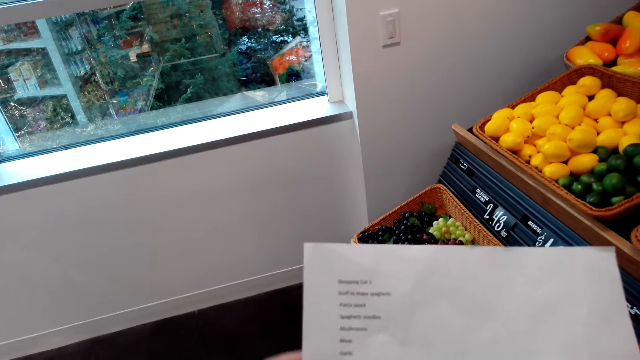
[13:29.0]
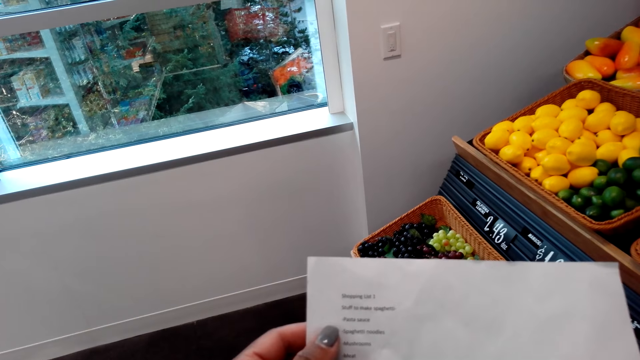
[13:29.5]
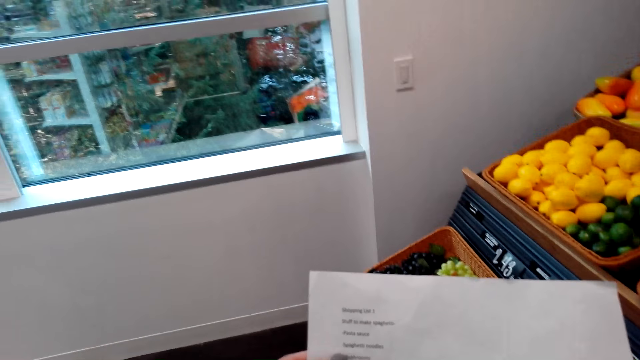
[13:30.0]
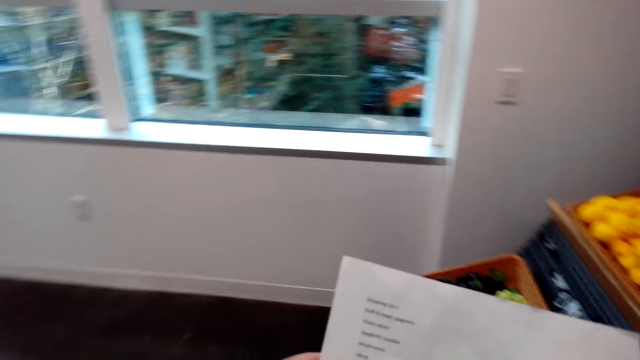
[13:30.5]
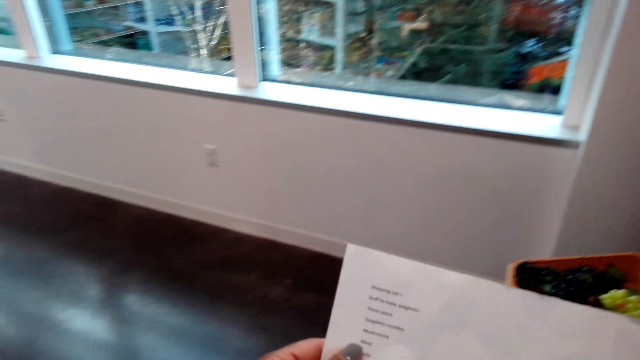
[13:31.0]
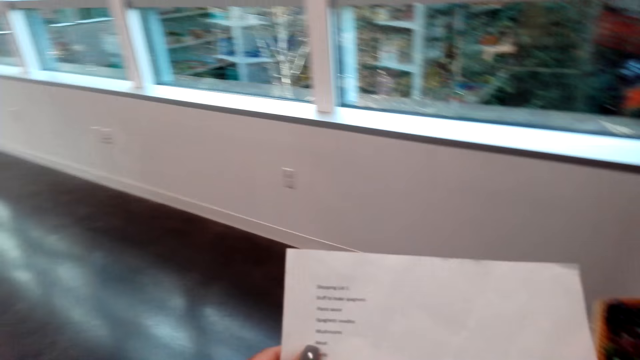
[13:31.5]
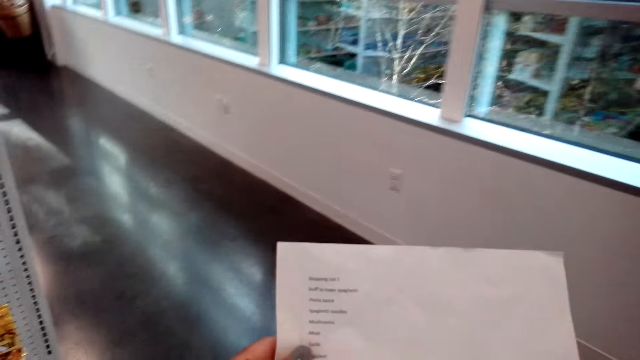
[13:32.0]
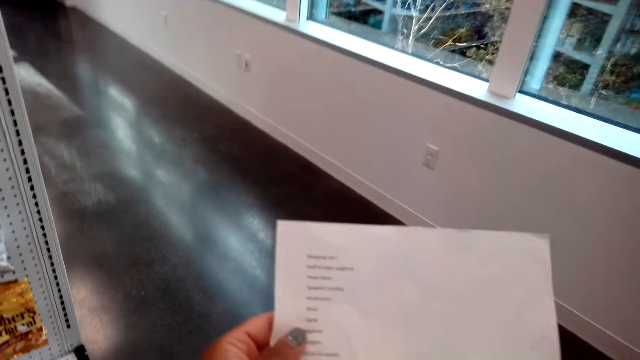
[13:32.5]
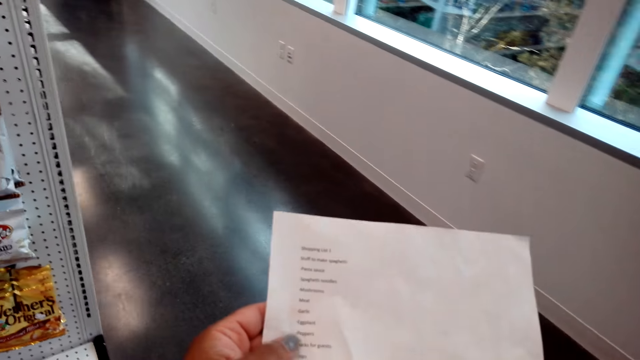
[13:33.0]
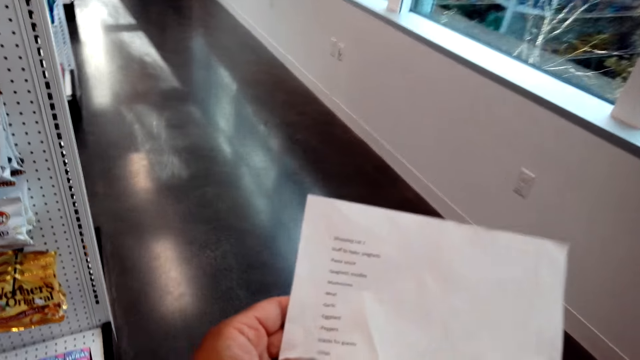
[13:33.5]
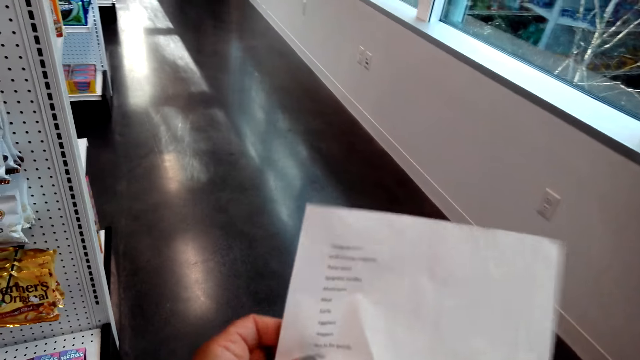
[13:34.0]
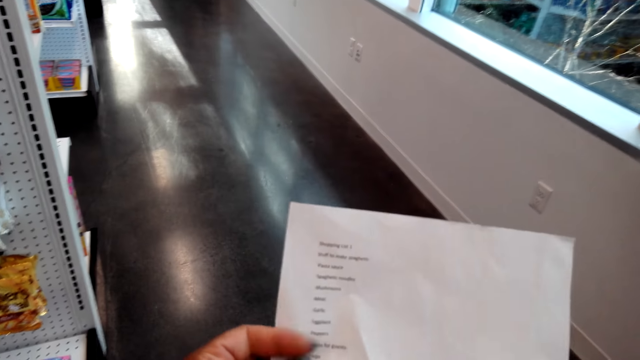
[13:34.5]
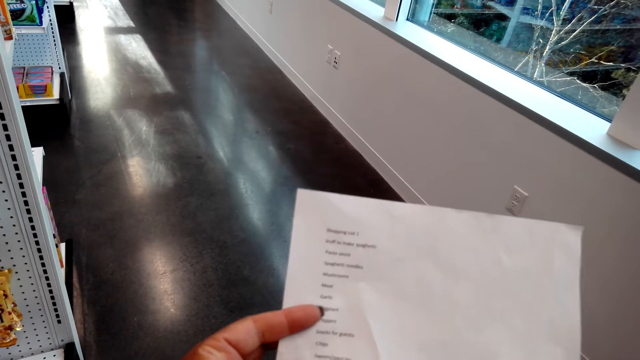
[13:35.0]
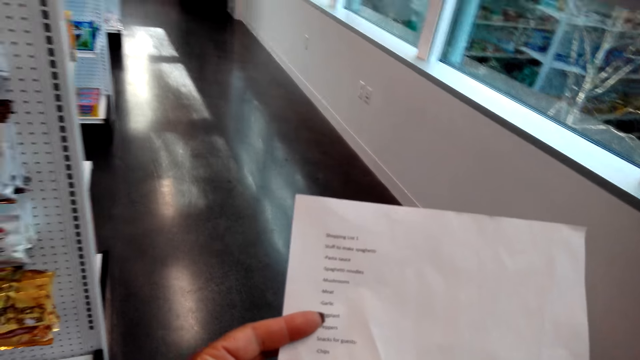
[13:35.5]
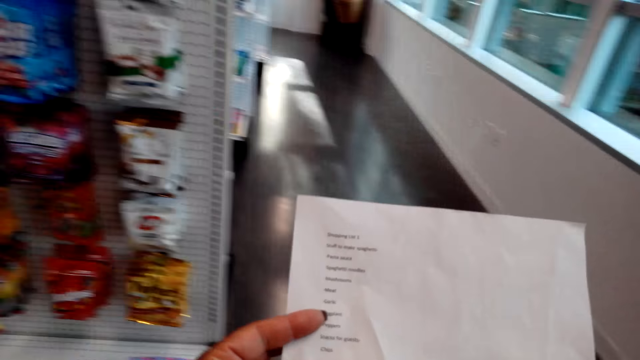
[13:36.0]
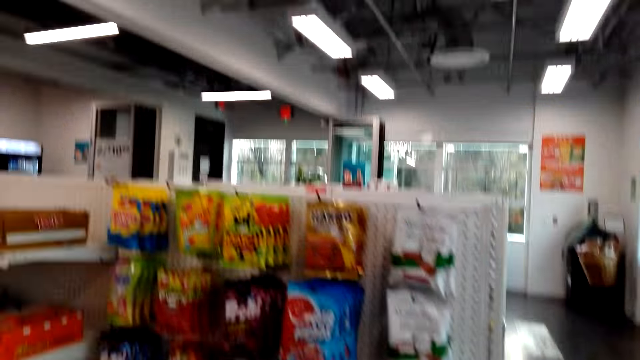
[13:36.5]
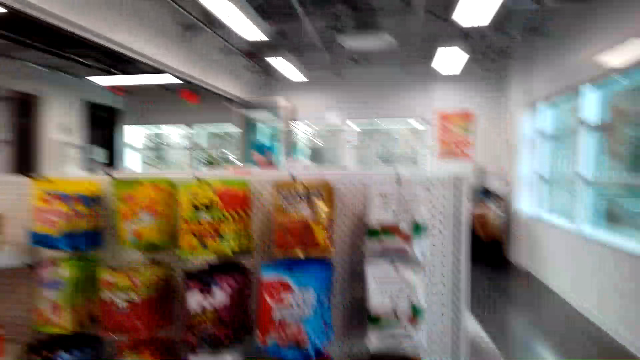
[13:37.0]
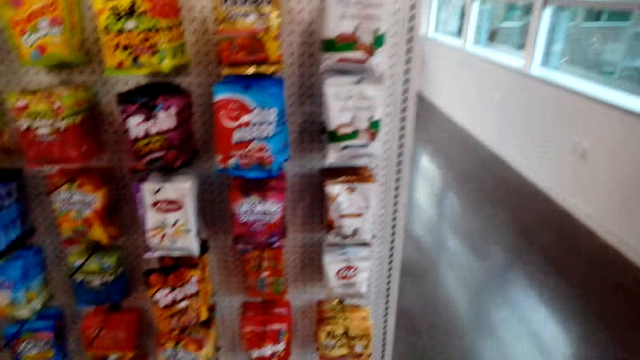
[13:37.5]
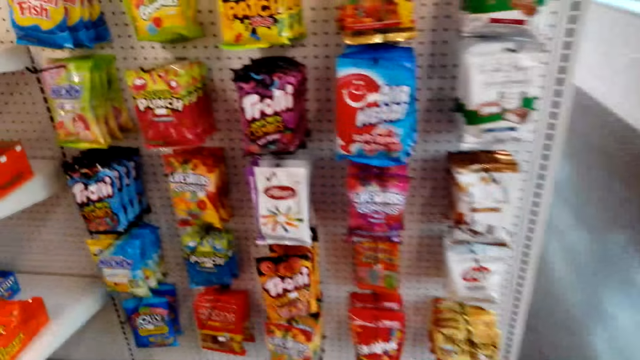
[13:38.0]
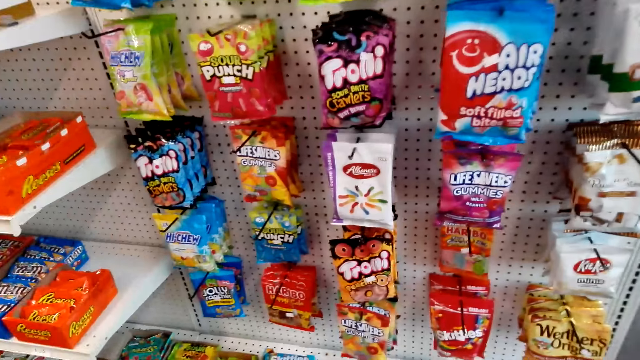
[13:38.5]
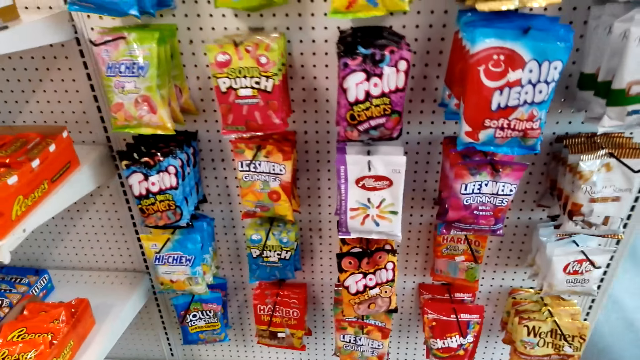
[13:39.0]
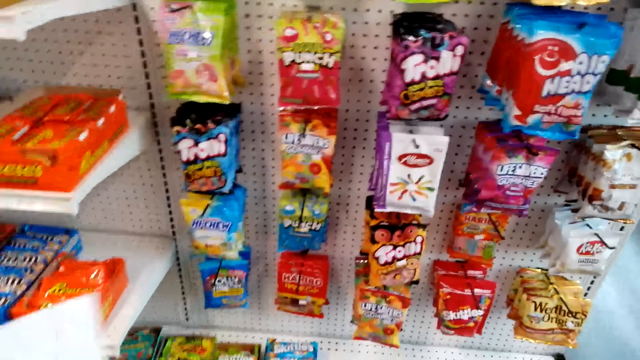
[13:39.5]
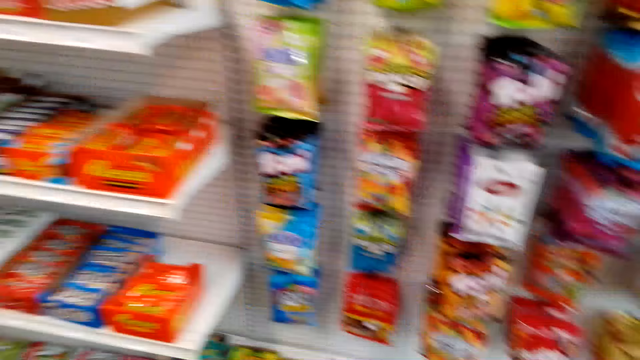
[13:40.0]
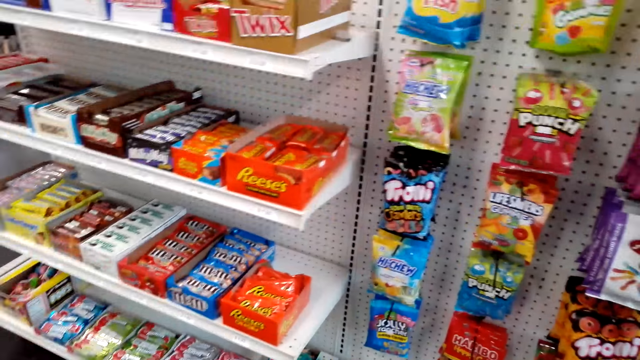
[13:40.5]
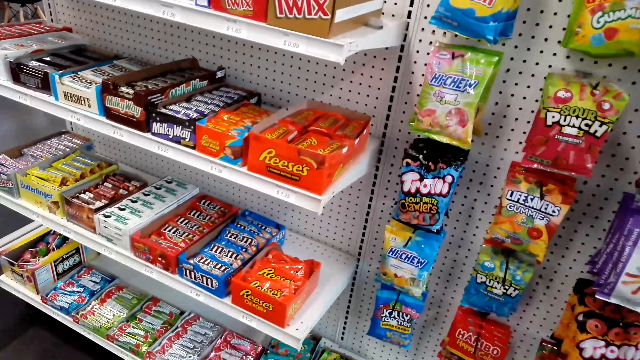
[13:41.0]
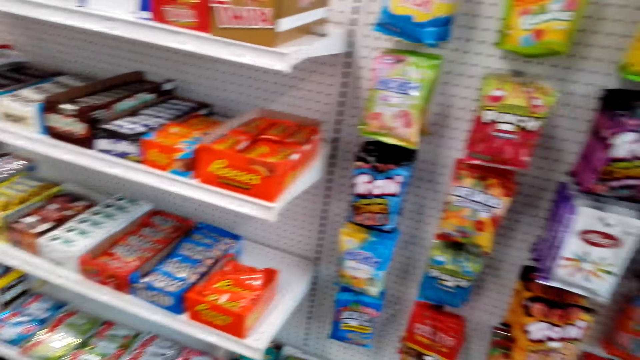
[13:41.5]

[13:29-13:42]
The camera wearer walks around the supermarket. They stare at the shelf.

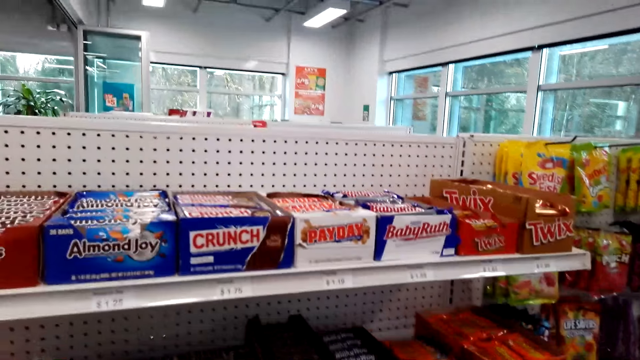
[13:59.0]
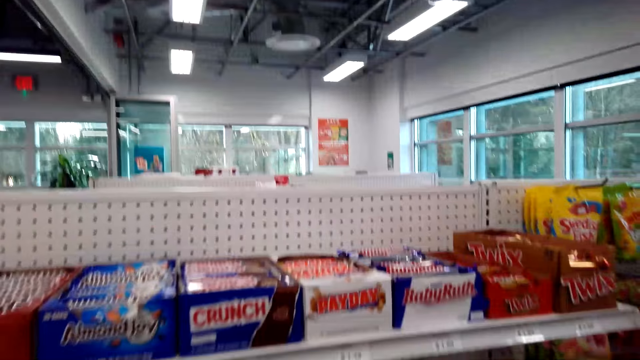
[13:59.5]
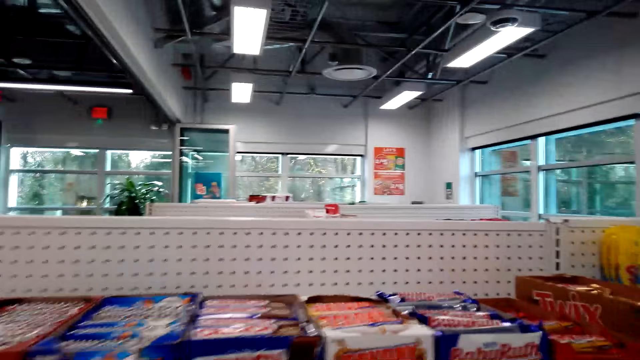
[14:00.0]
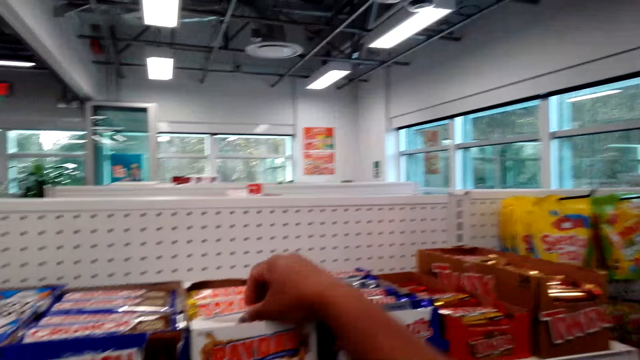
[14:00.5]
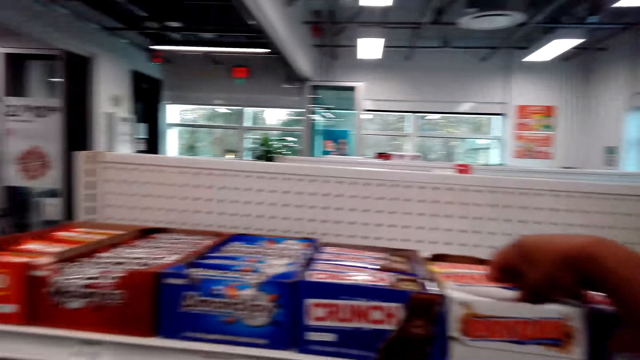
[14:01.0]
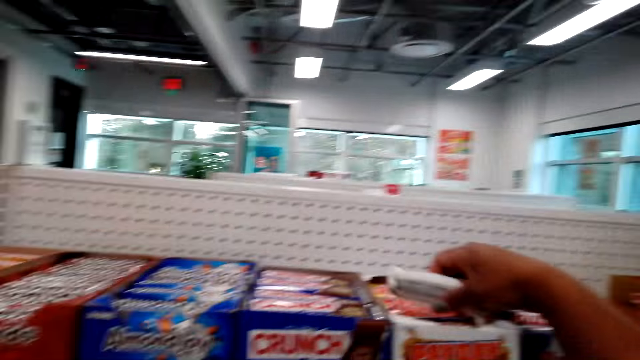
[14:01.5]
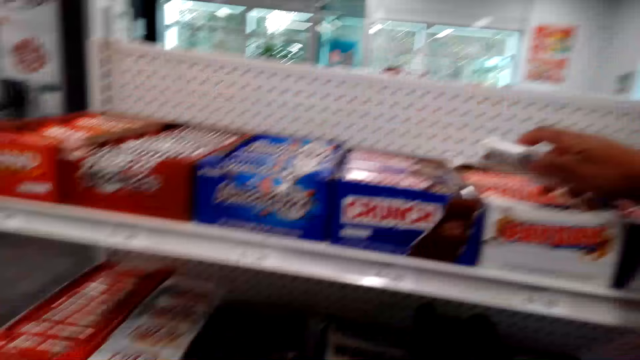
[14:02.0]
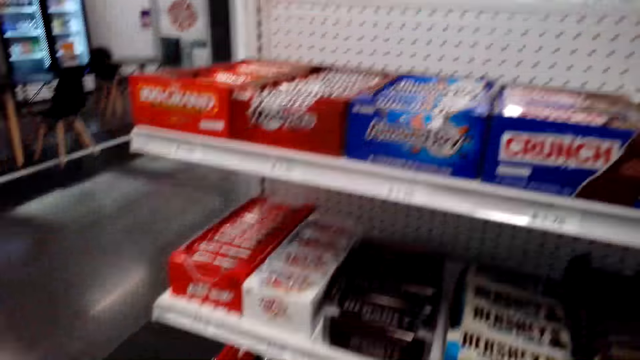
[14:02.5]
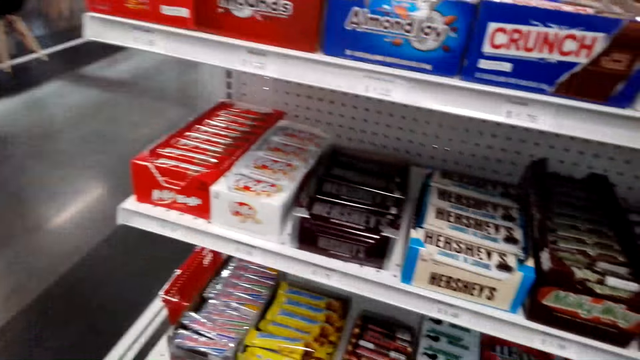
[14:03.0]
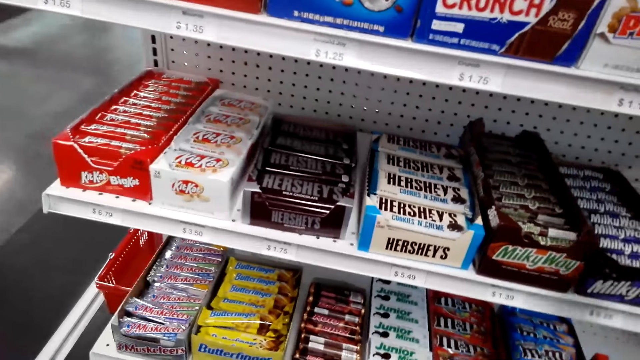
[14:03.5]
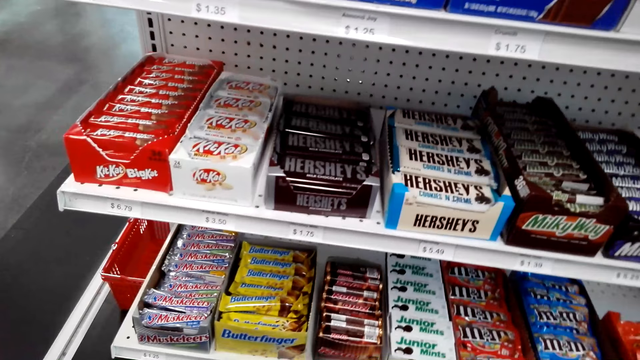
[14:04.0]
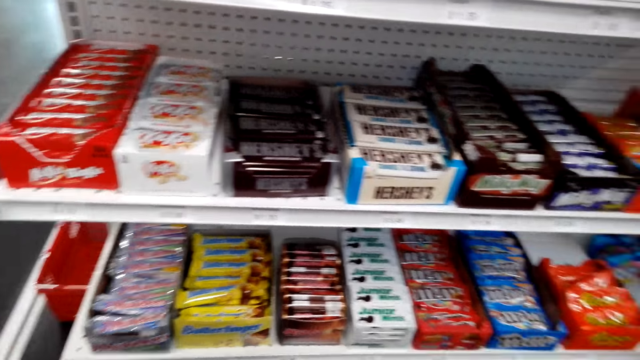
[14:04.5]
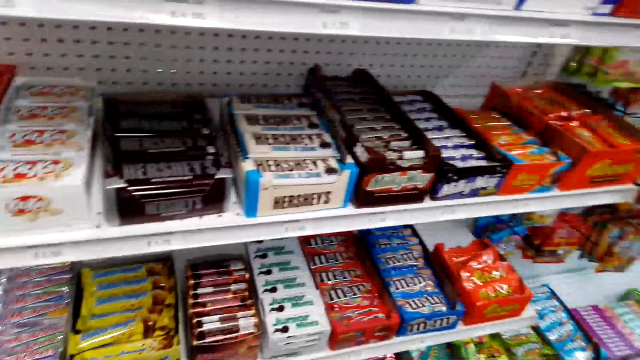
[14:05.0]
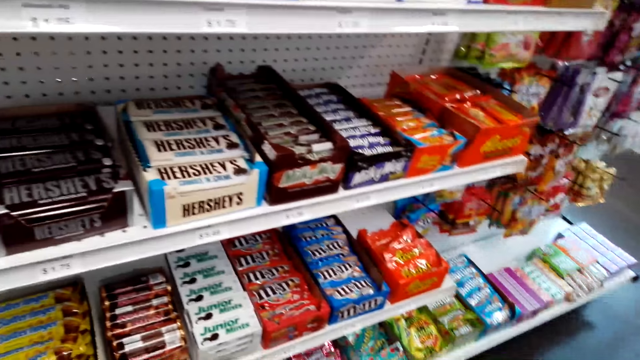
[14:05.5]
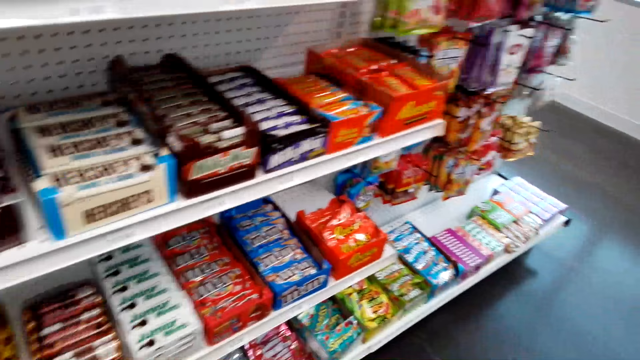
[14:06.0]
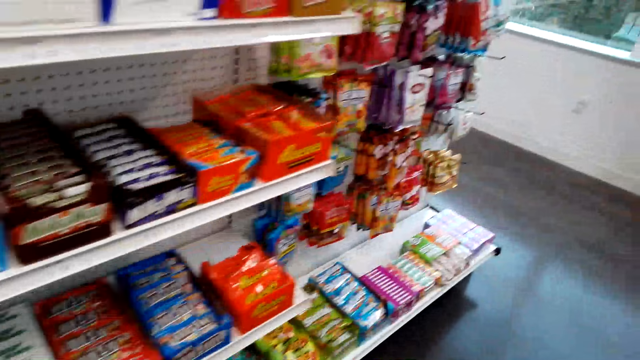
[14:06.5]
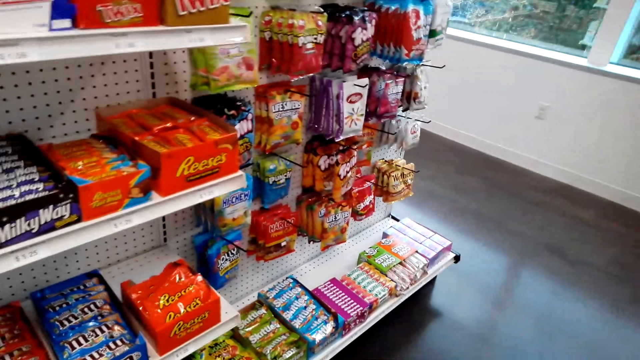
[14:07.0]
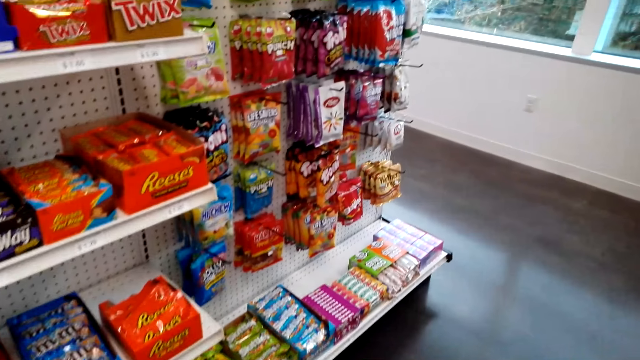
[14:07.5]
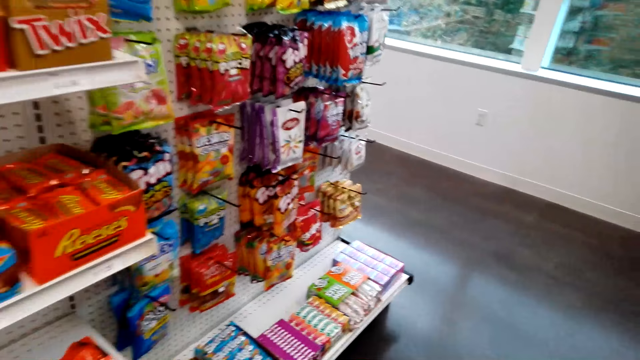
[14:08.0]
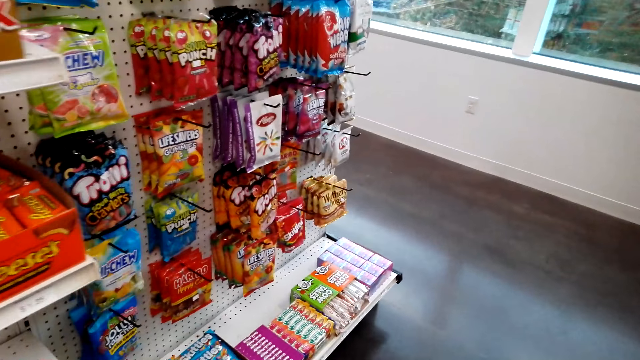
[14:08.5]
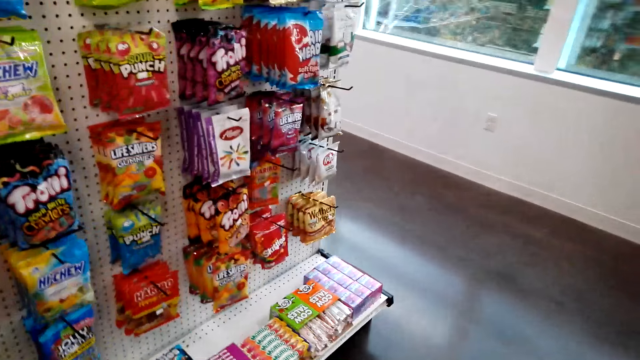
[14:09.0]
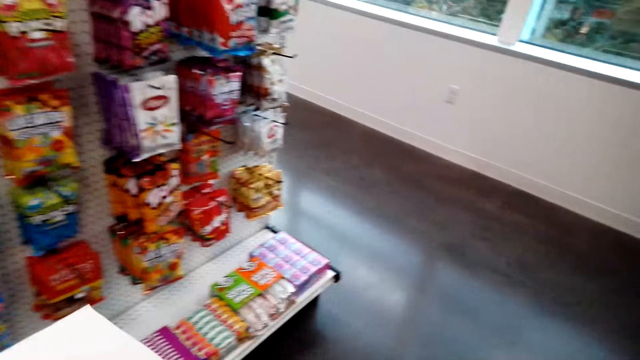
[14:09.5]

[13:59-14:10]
The camera wearer picks a bar of Payday. They stare at the shelf. They walk around the supermarket.
